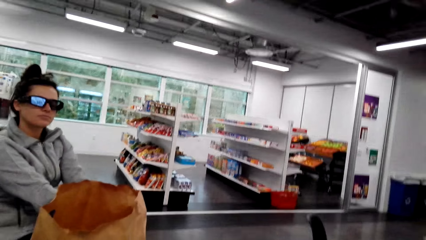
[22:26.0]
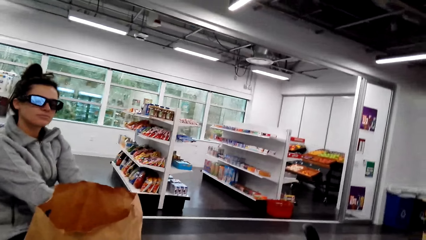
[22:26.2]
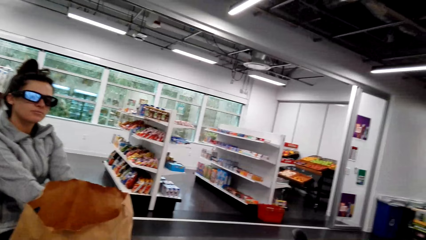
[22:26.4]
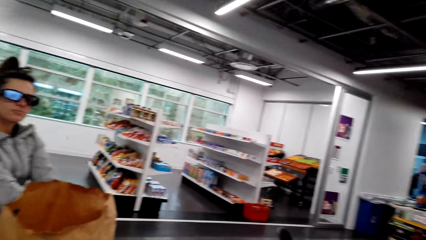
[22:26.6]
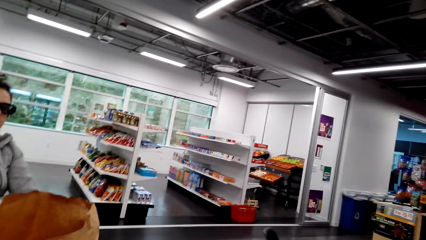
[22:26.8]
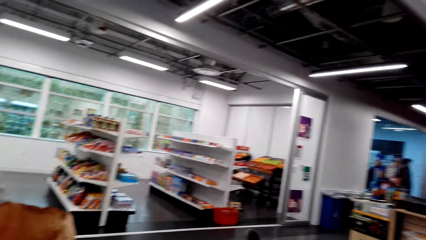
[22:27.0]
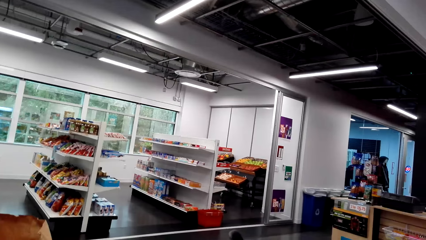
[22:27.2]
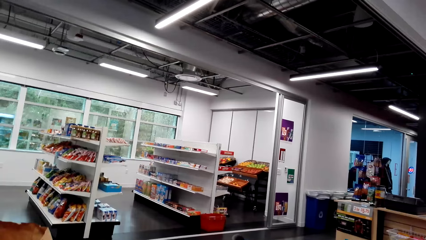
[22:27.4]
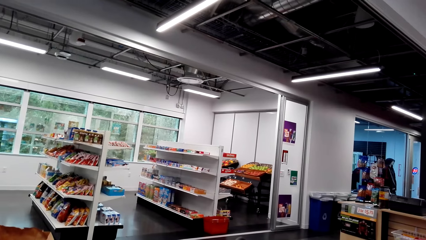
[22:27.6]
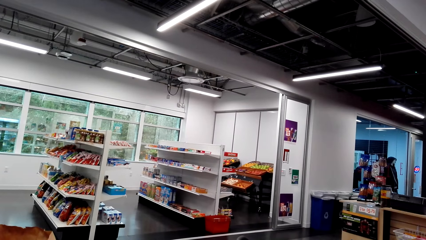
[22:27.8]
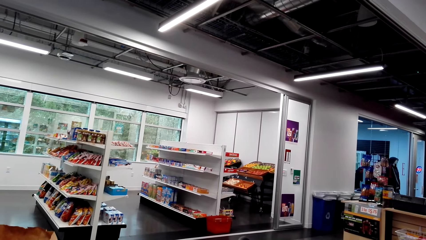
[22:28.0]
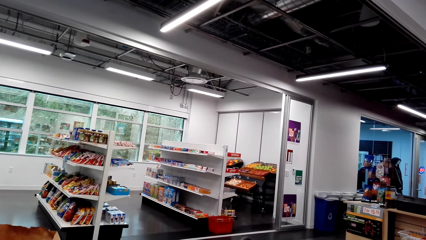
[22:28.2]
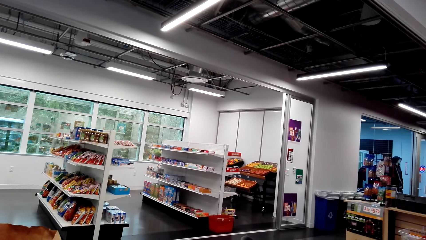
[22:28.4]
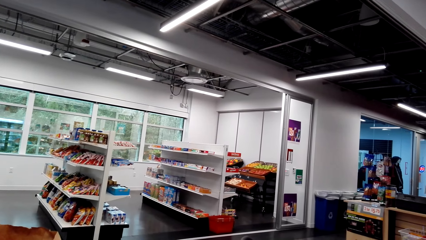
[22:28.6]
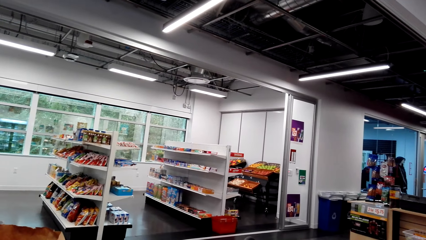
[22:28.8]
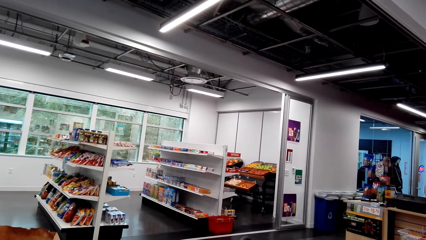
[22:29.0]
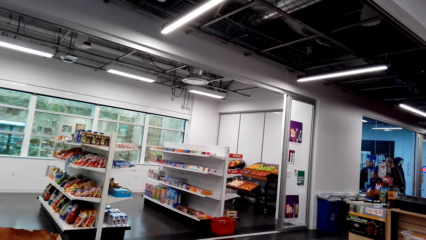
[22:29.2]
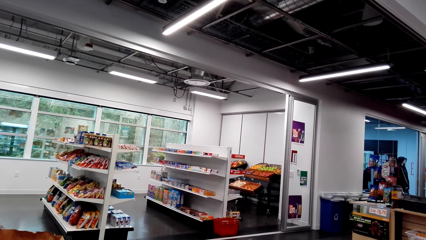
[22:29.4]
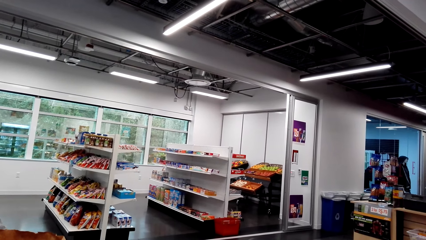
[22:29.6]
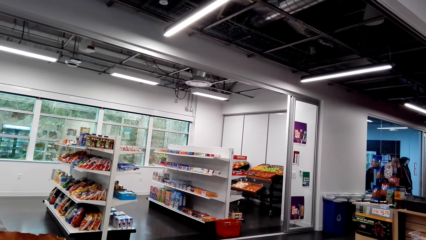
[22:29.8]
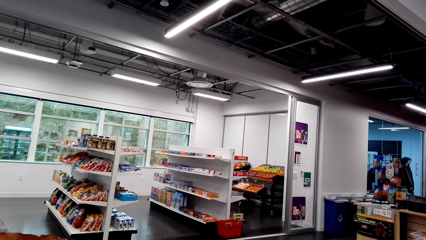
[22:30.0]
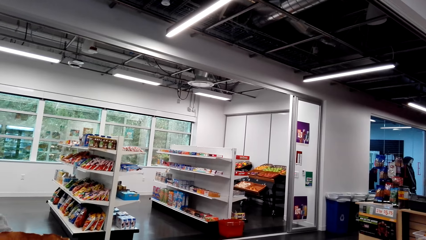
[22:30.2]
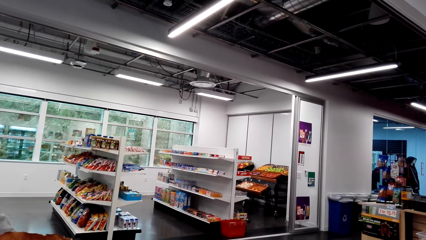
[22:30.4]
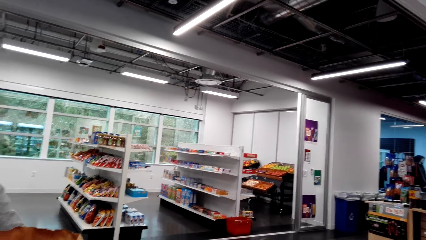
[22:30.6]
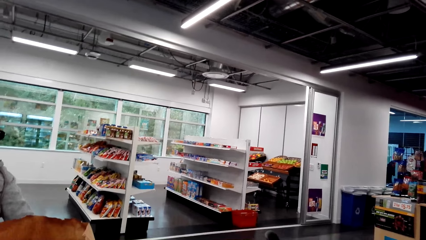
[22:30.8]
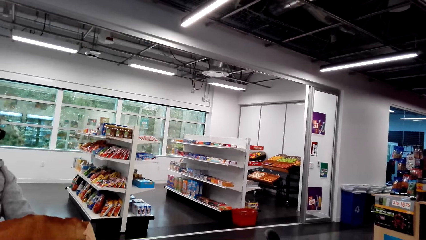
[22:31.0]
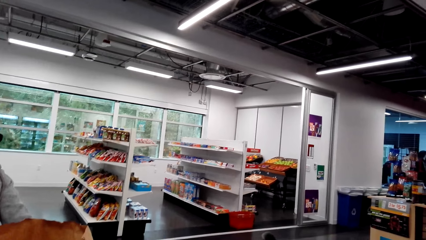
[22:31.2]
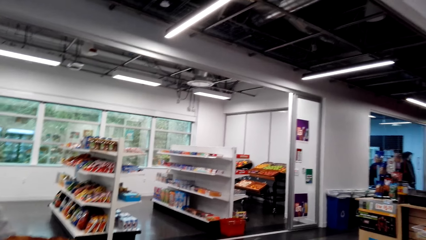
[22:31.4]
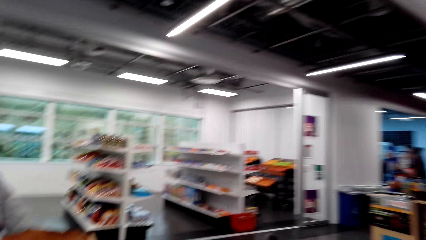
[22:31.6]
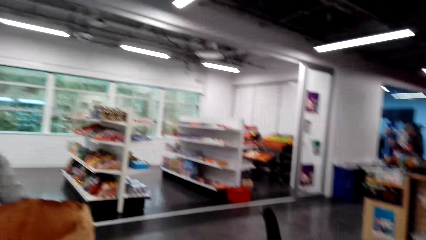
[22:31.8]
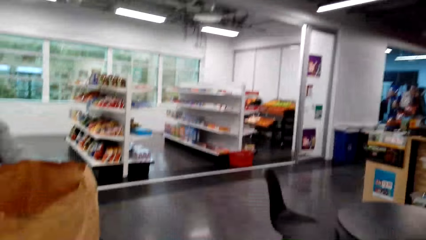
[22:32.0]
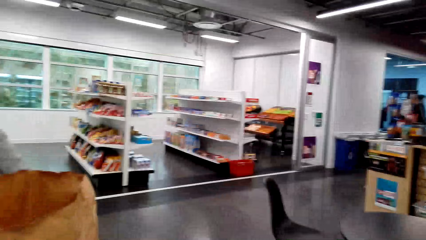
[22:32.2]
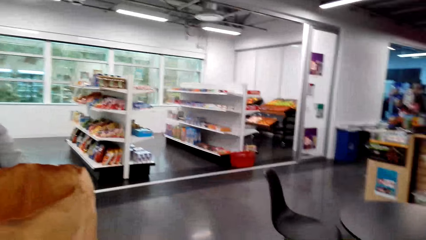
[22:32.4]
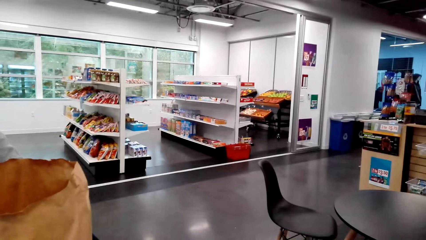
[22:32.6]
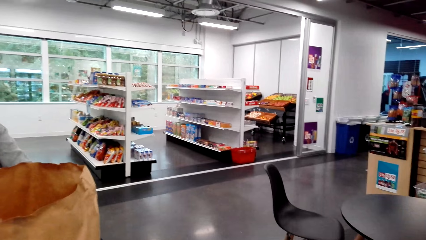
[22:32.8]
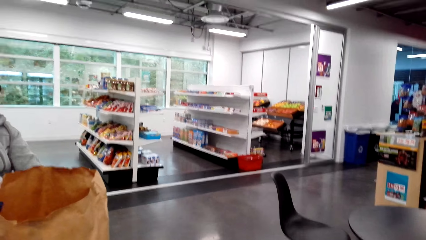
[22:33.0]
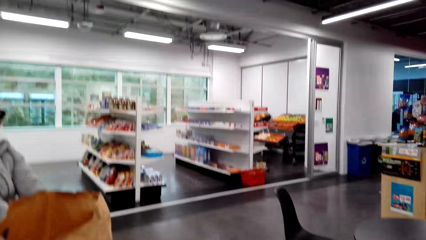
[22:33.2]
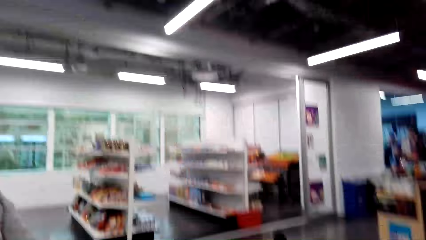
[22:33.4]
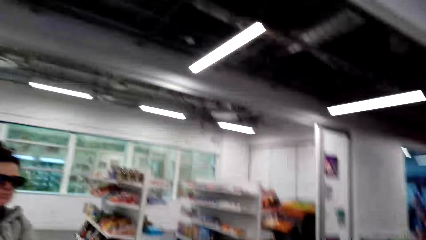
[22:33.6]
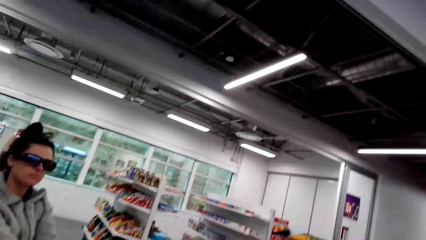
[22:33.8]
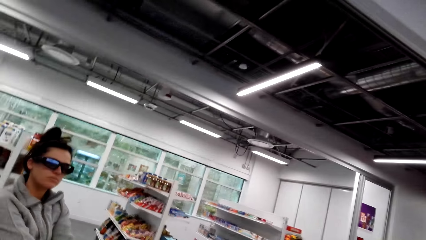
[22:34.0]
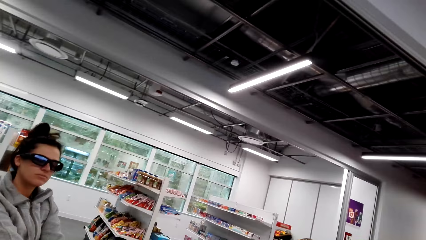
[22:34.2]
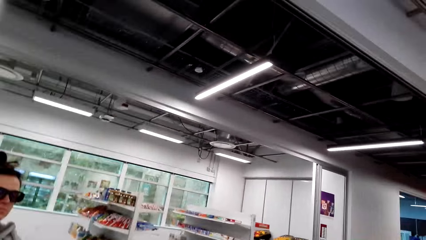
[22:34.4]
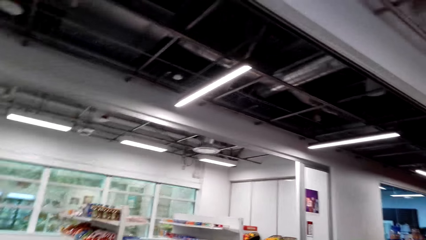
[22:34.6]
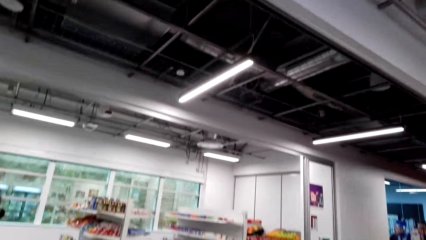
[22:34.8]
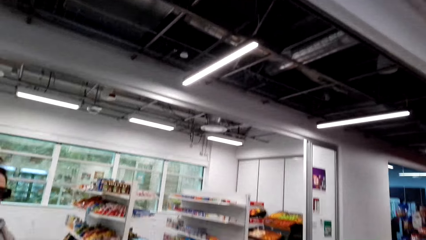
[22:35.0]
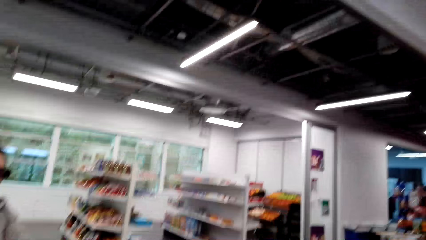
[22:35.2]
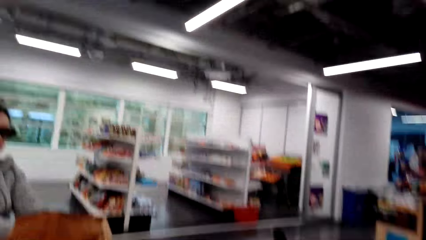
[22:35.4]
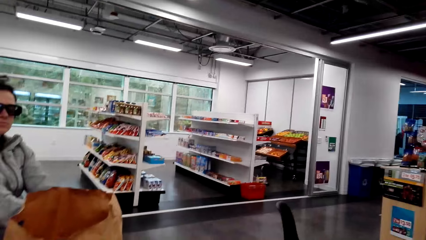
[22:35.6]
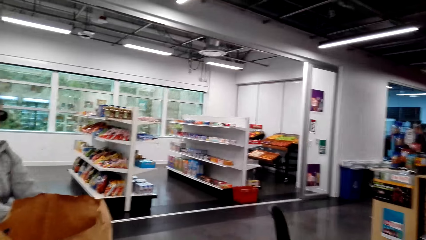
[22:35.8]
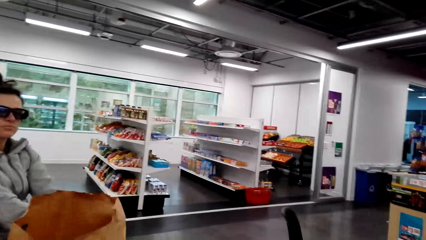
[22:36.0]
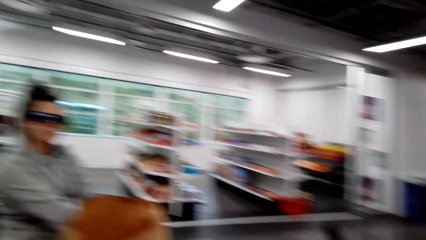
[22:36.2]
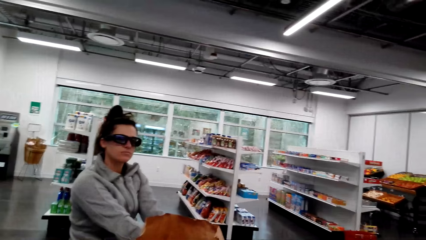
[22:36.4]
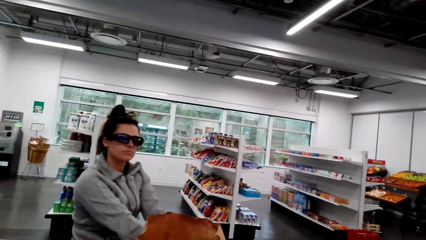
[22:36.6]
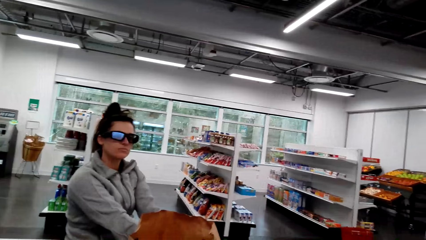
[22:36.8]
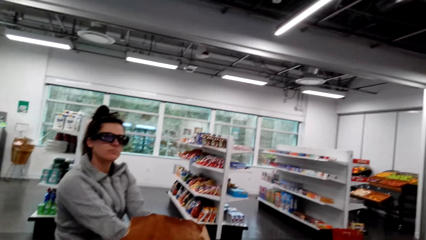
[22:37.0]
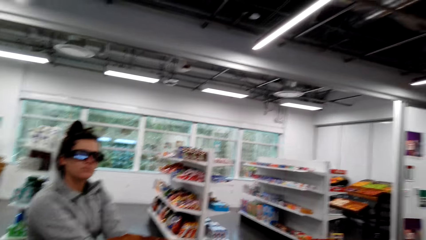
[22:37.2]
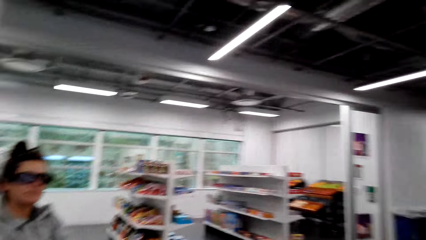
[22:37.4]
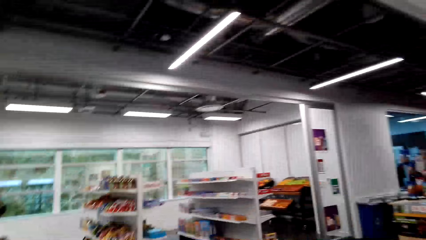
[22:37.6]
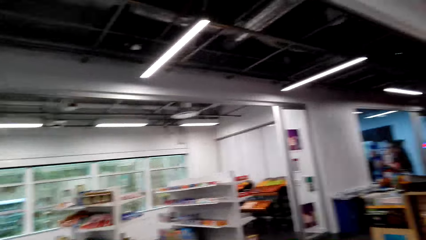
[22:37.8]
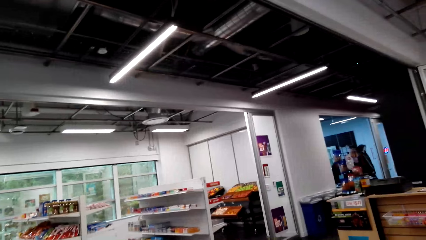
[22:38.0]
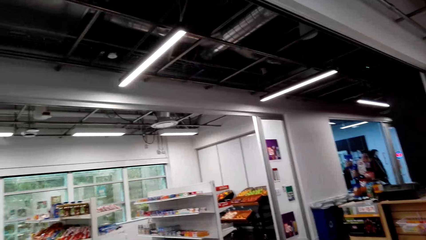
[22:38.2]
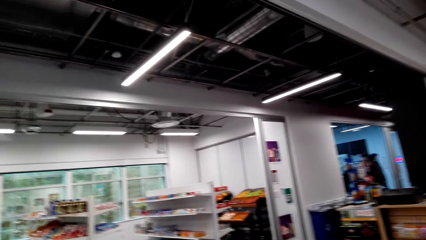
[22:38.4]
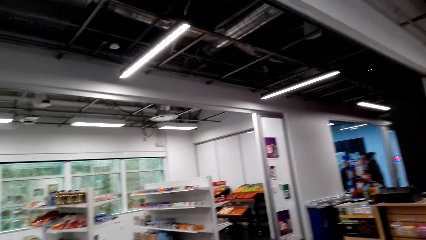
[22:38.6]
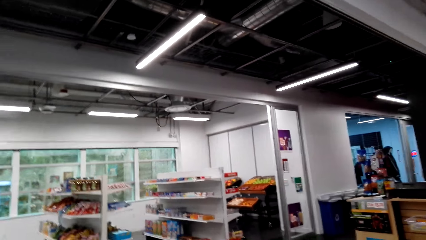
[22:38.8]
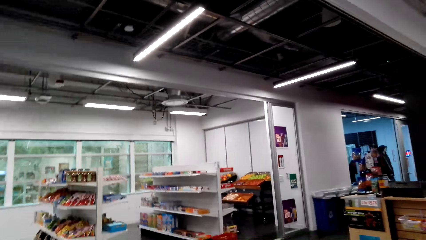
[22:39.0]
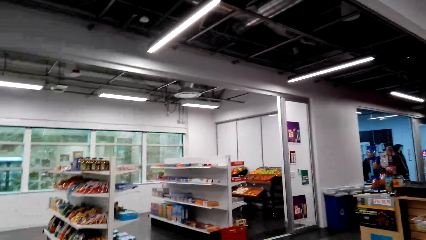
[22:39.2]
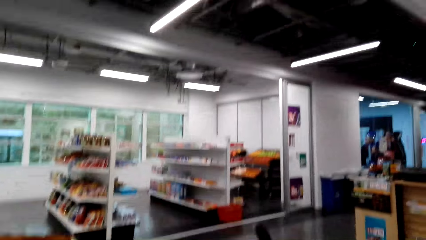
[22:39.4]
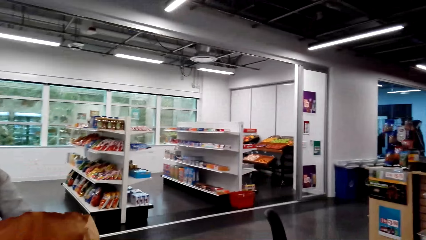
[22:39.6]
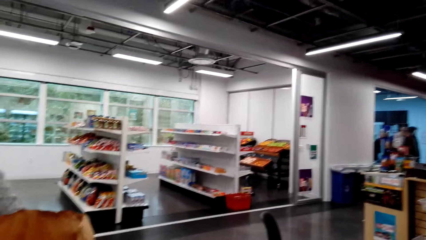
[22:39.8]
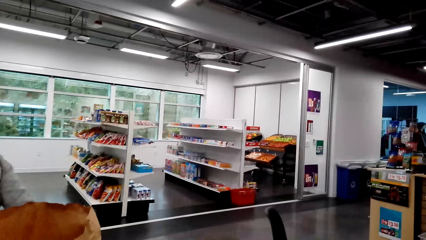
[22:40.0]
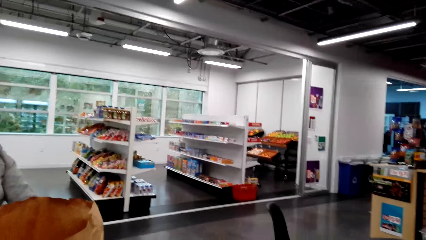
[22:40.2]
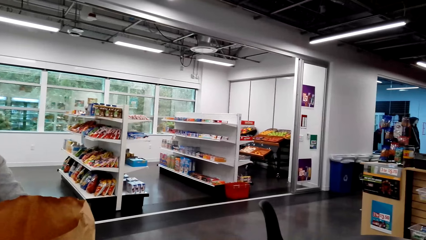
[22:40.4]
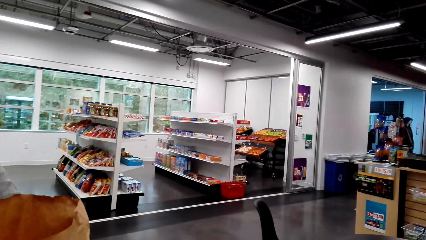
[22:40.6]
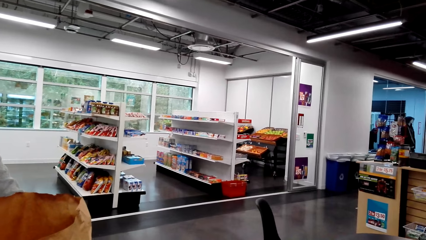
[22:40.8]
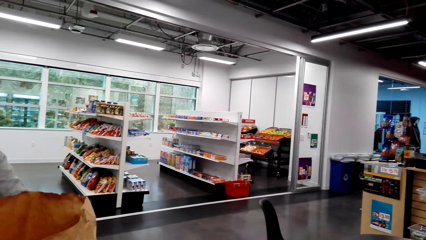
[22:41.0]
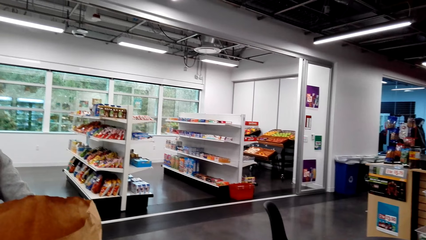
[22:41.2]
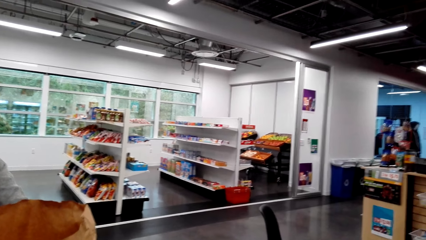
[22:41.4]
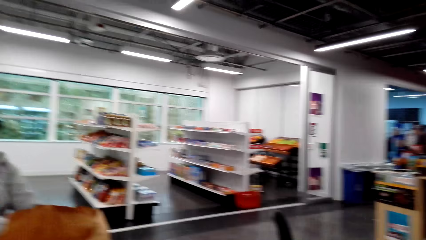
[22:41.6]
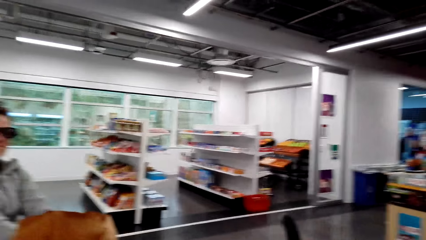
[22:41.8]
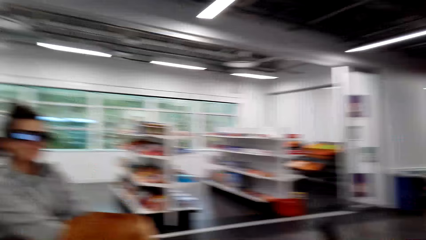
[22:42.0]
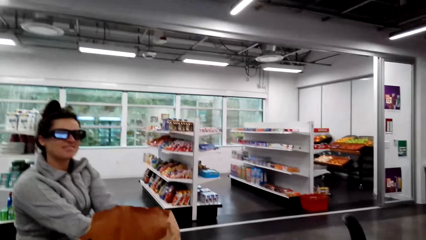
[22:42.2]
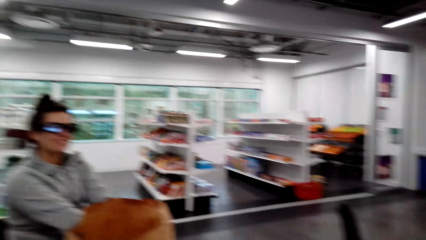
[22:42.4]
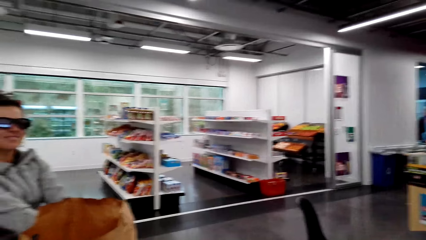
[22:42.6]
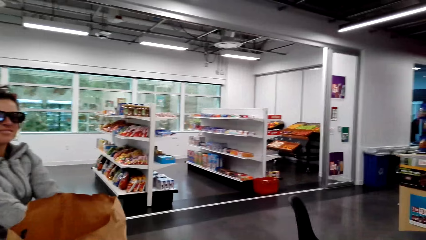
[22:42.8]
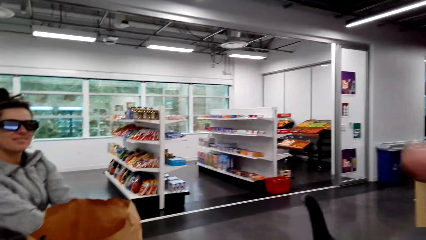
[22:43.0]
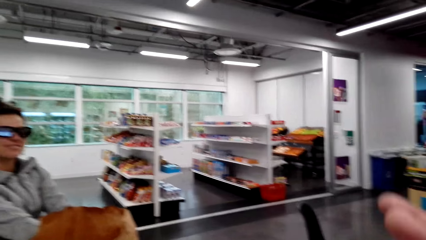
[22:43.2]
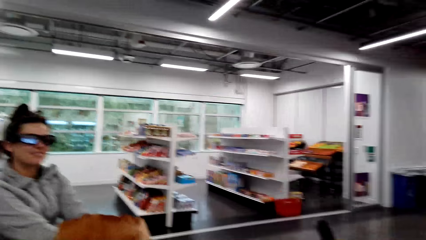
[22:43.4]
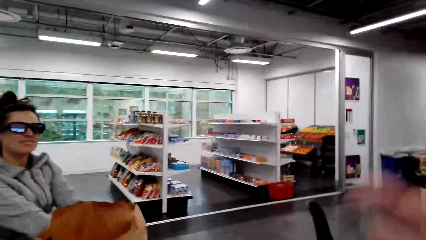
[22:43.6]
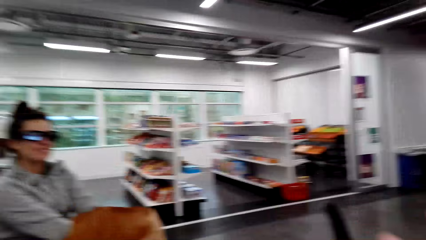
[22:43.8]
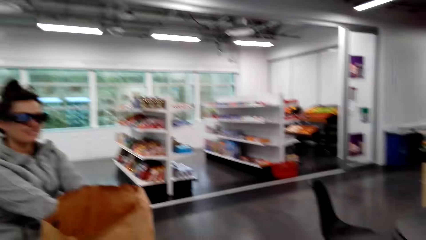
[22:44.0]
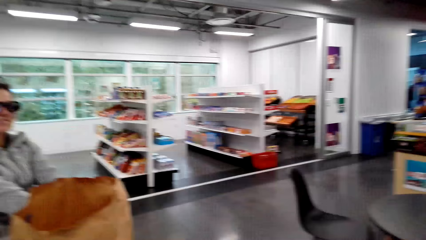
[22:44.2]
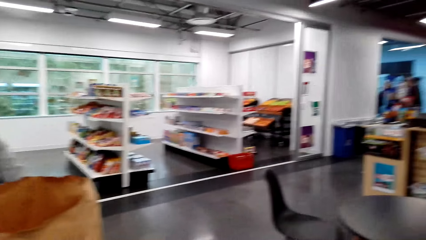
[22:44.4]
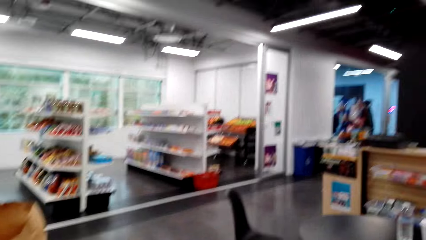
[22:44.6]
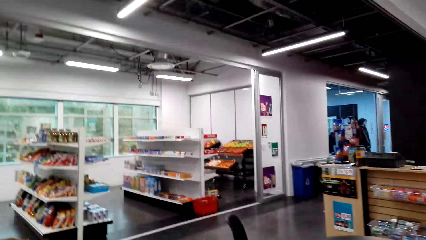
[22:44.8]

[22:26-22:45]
The camera wearer looks around the supermarket. They look at someone. They look around the supermarket. They look at someone and gesture at them.
